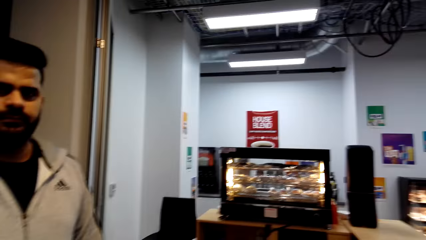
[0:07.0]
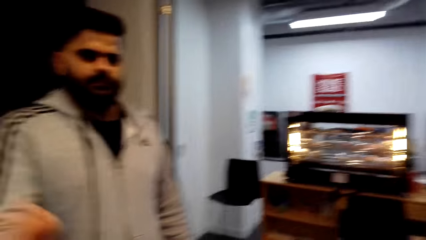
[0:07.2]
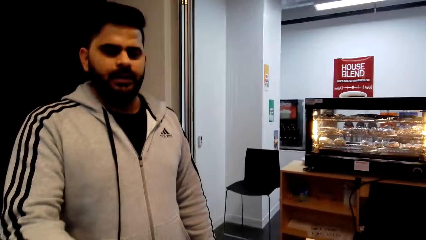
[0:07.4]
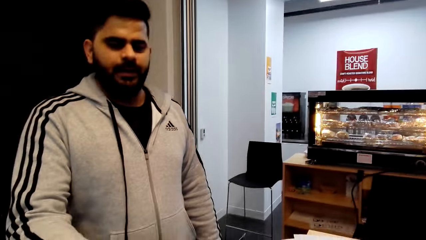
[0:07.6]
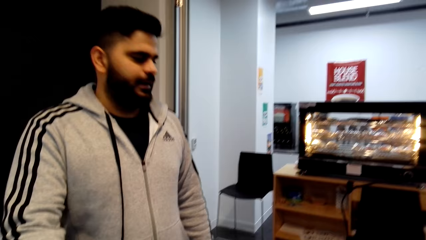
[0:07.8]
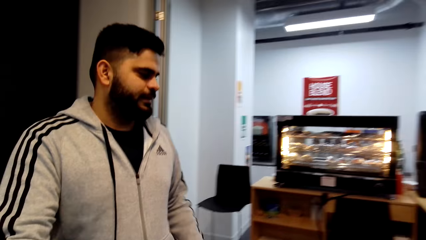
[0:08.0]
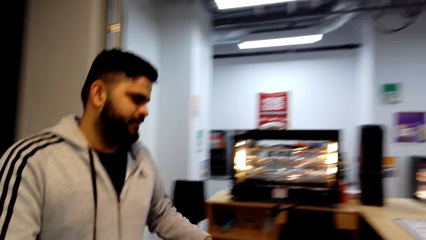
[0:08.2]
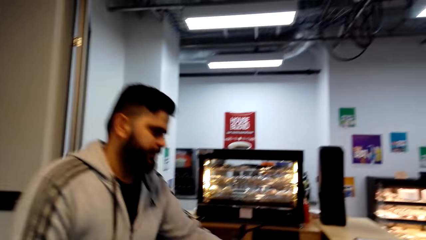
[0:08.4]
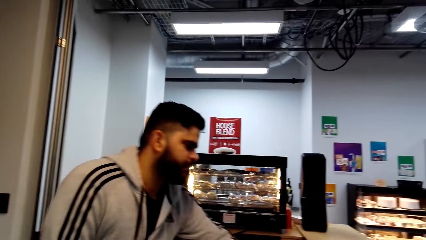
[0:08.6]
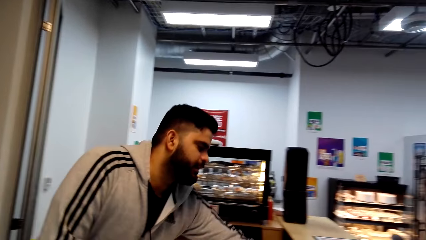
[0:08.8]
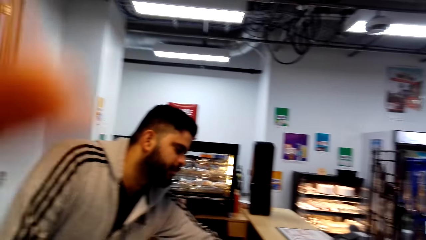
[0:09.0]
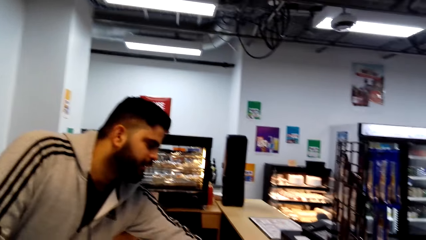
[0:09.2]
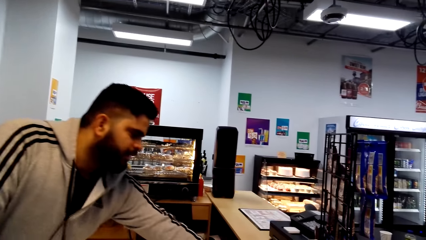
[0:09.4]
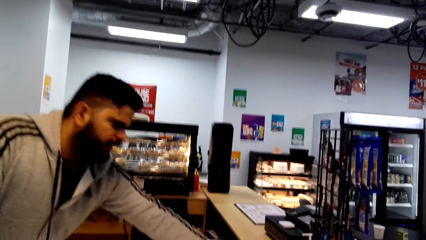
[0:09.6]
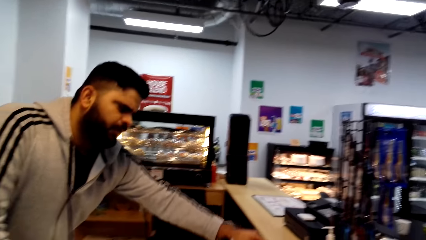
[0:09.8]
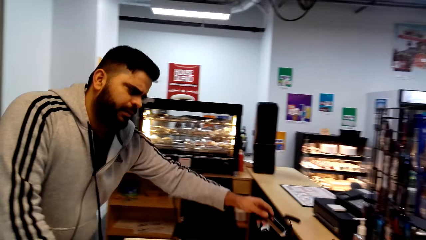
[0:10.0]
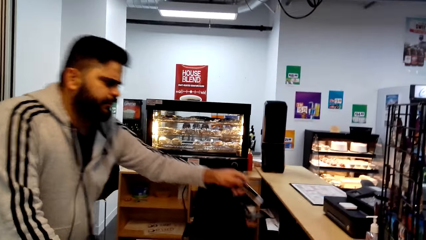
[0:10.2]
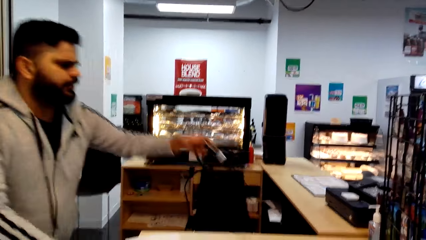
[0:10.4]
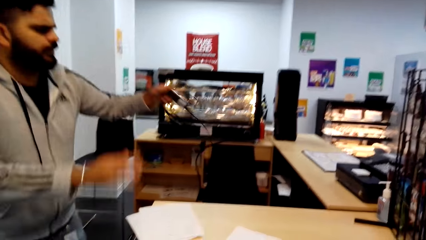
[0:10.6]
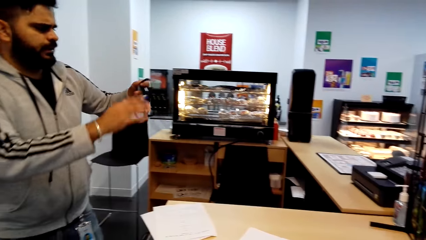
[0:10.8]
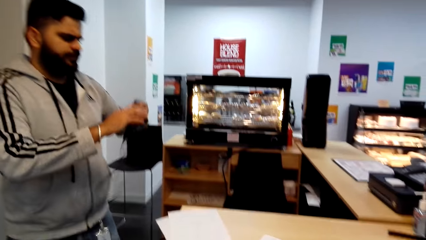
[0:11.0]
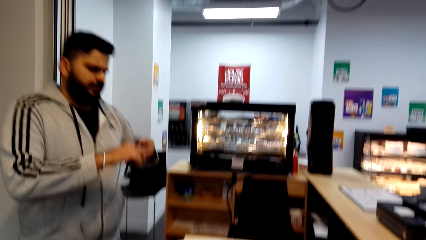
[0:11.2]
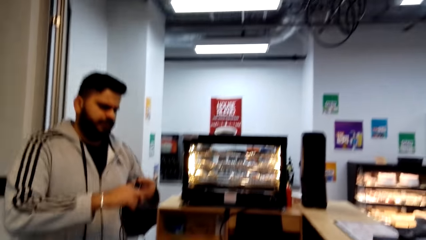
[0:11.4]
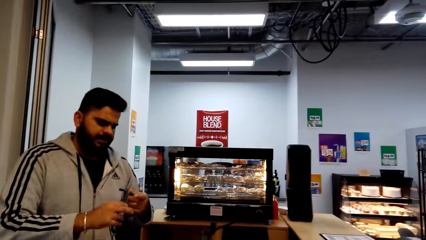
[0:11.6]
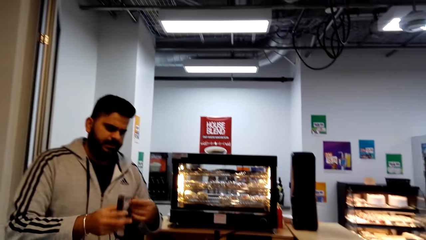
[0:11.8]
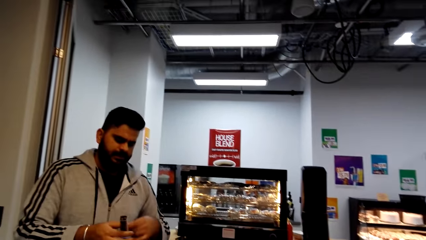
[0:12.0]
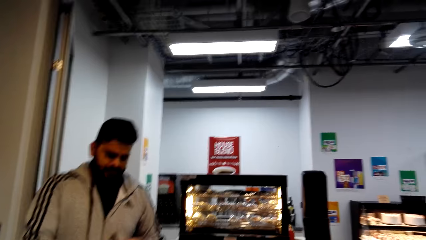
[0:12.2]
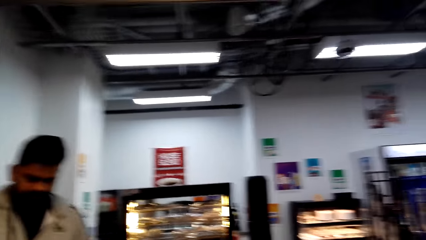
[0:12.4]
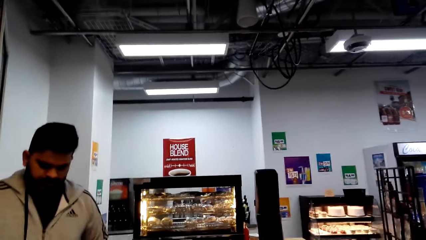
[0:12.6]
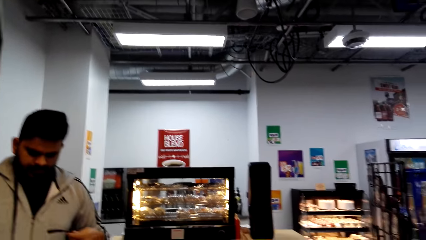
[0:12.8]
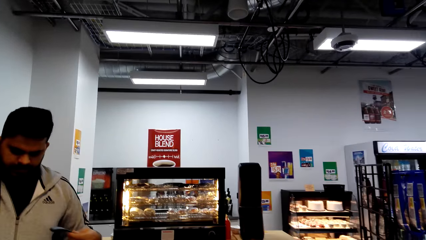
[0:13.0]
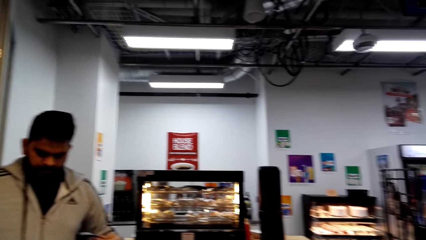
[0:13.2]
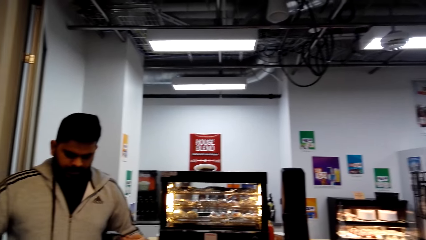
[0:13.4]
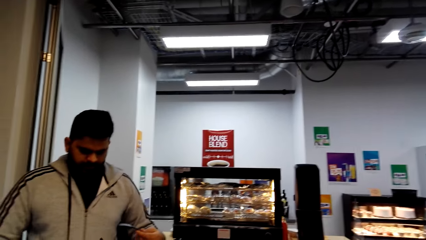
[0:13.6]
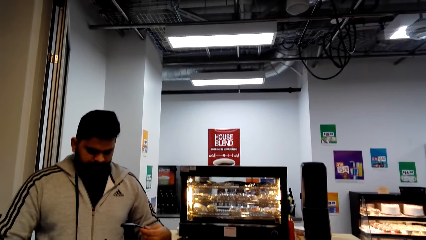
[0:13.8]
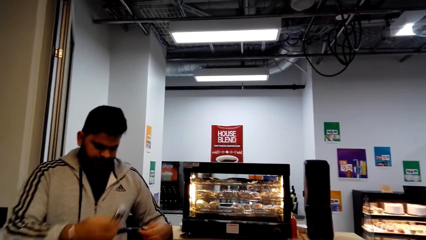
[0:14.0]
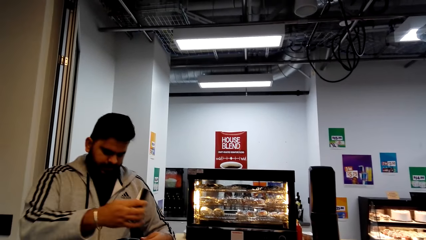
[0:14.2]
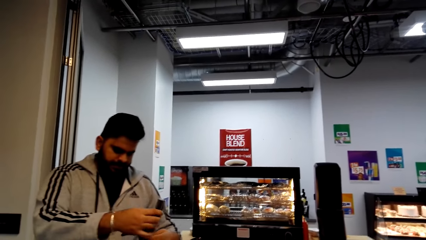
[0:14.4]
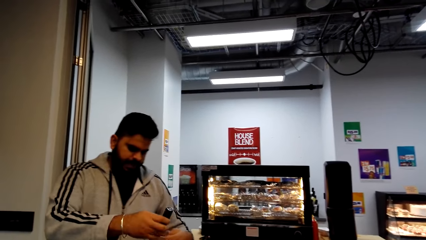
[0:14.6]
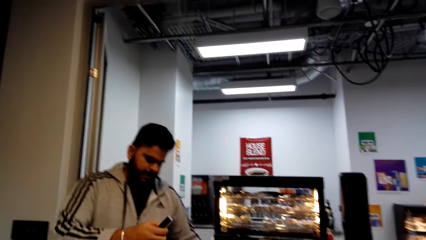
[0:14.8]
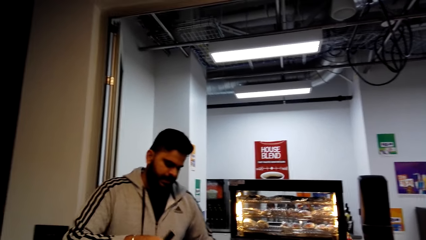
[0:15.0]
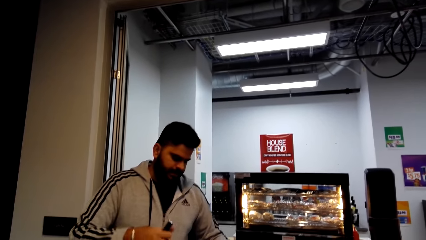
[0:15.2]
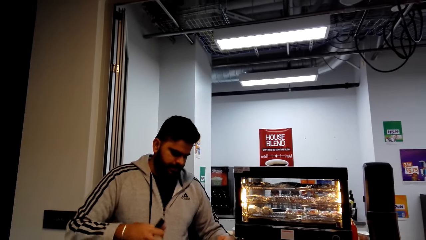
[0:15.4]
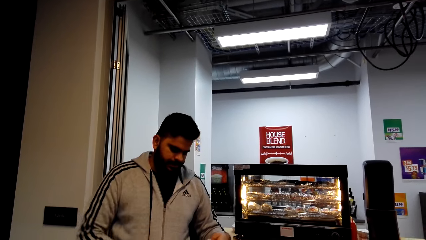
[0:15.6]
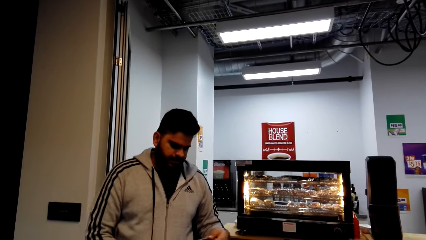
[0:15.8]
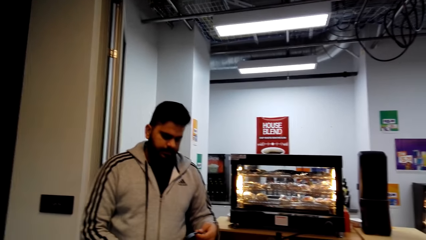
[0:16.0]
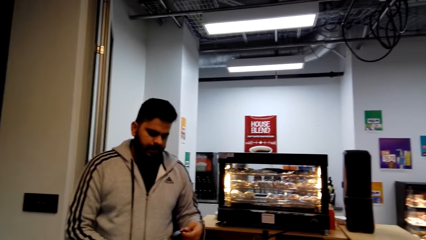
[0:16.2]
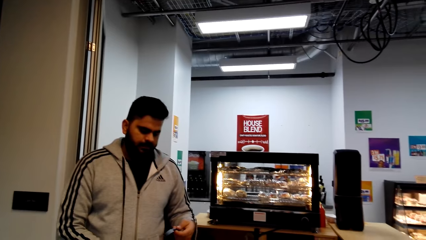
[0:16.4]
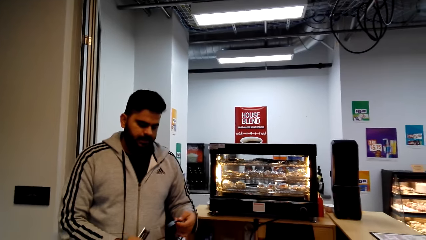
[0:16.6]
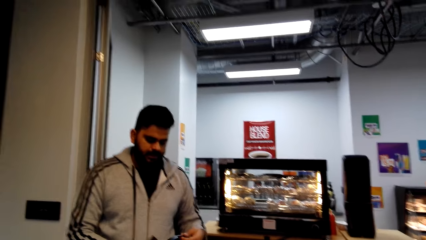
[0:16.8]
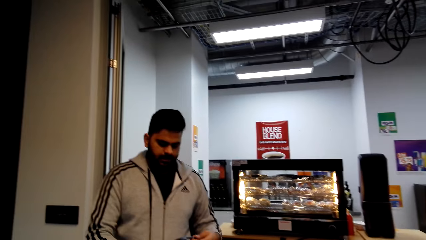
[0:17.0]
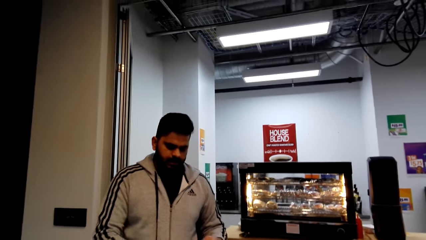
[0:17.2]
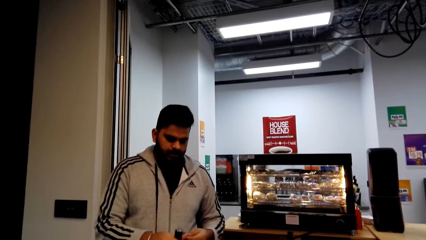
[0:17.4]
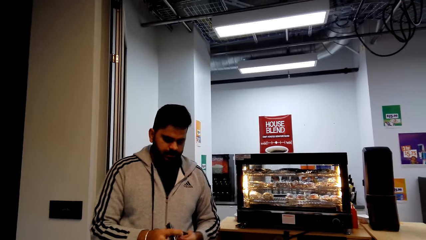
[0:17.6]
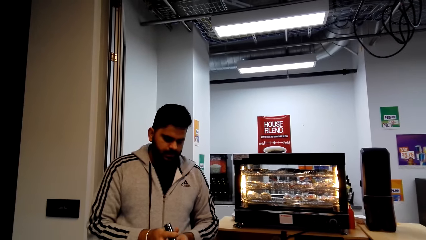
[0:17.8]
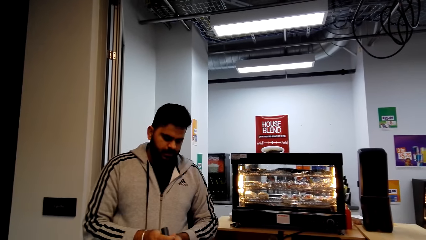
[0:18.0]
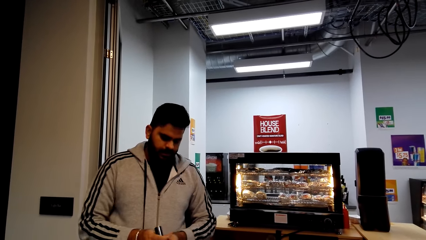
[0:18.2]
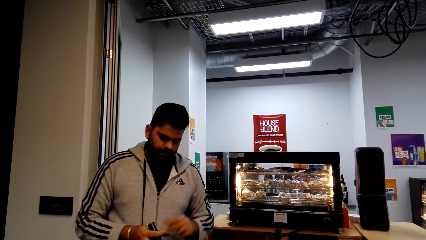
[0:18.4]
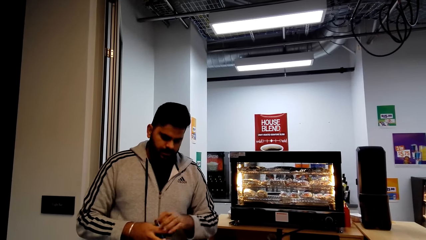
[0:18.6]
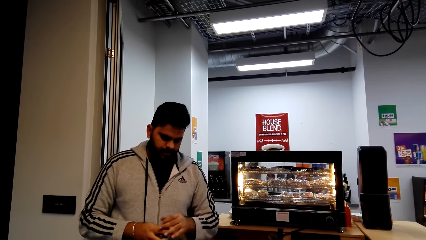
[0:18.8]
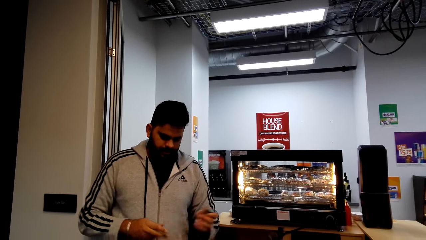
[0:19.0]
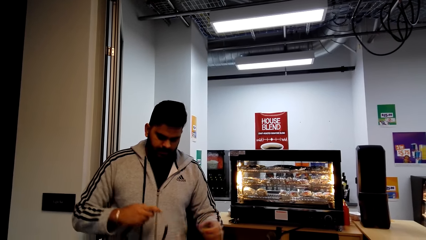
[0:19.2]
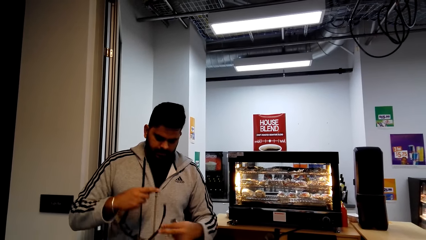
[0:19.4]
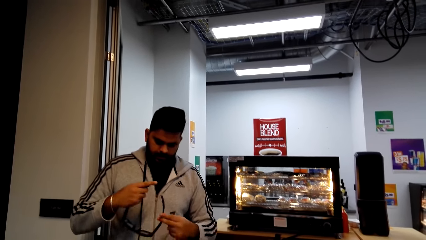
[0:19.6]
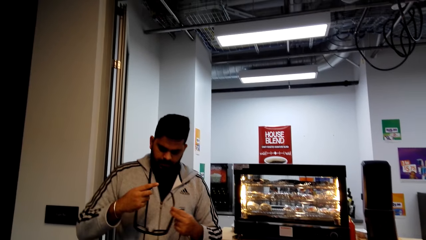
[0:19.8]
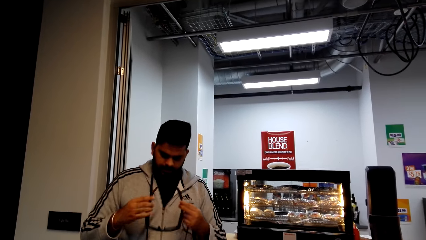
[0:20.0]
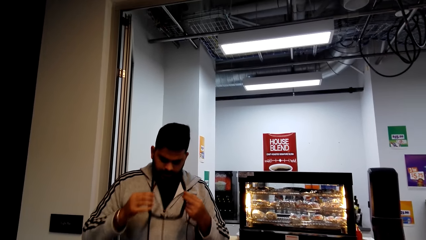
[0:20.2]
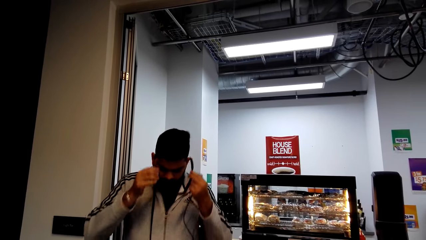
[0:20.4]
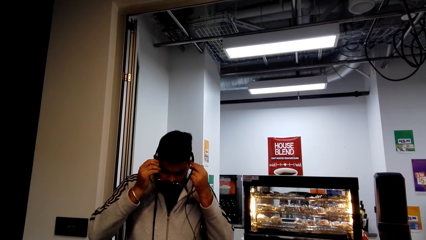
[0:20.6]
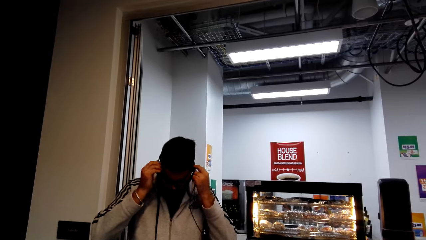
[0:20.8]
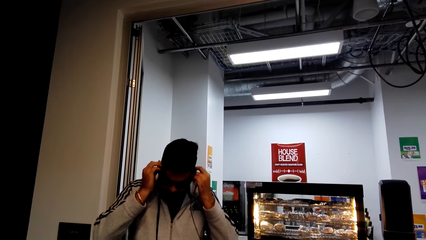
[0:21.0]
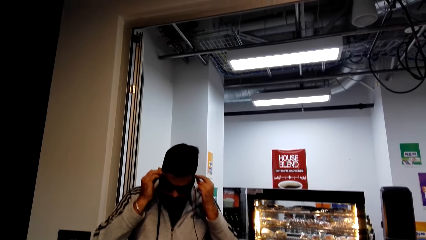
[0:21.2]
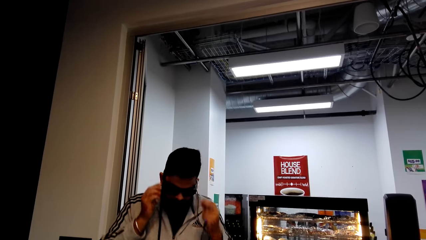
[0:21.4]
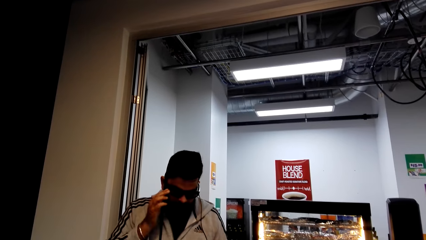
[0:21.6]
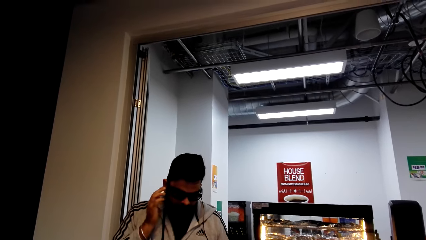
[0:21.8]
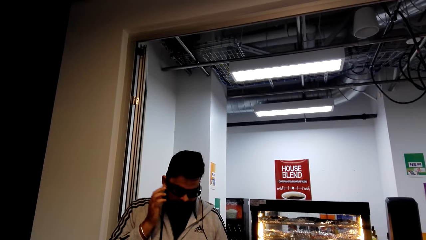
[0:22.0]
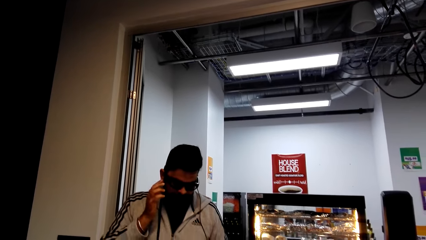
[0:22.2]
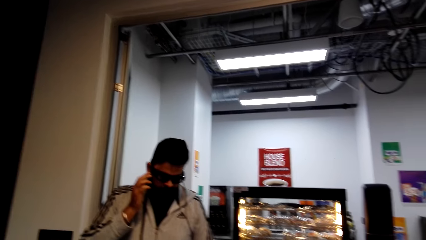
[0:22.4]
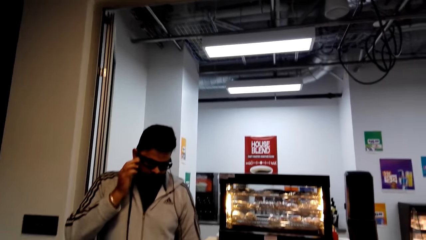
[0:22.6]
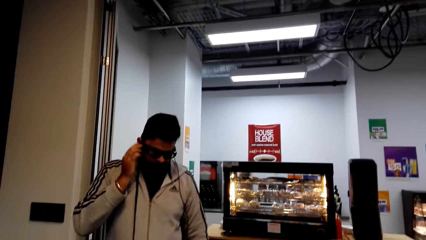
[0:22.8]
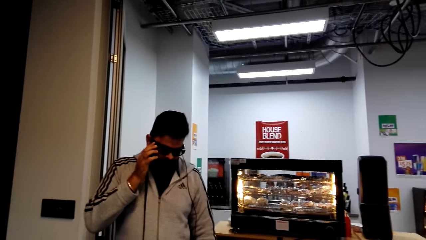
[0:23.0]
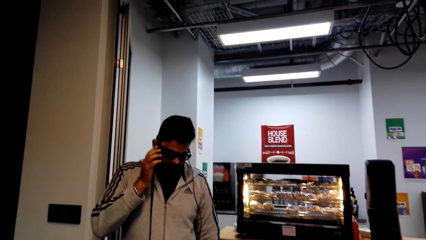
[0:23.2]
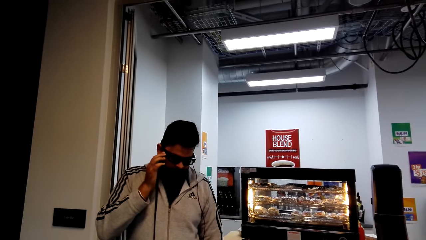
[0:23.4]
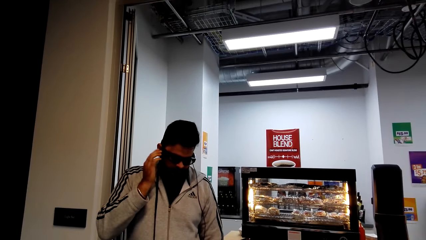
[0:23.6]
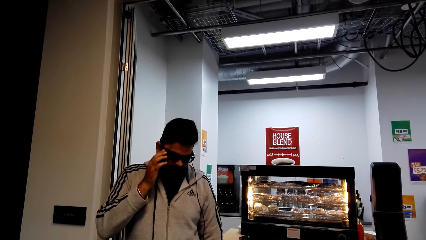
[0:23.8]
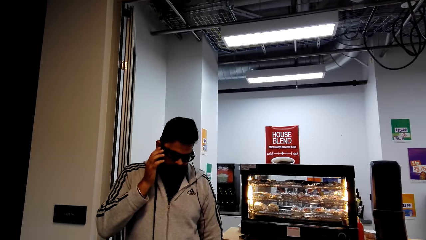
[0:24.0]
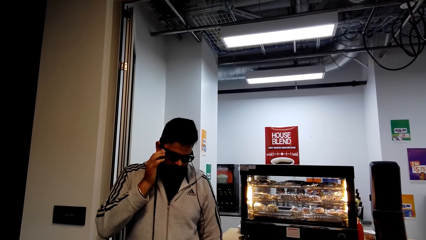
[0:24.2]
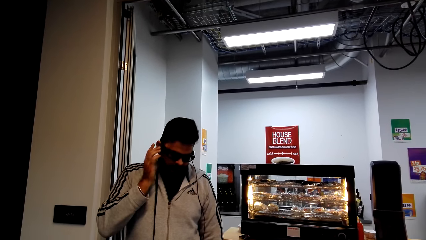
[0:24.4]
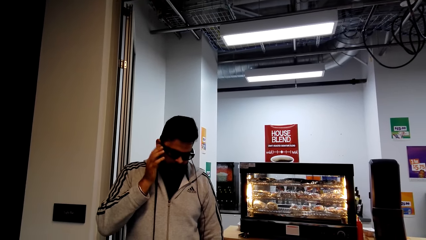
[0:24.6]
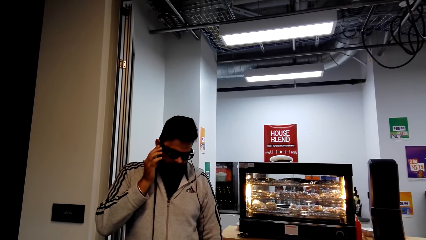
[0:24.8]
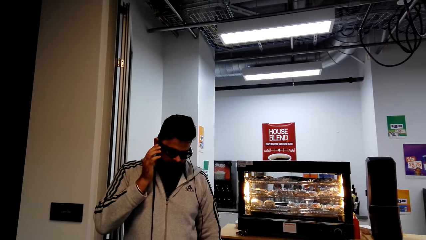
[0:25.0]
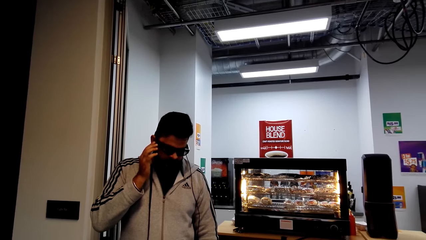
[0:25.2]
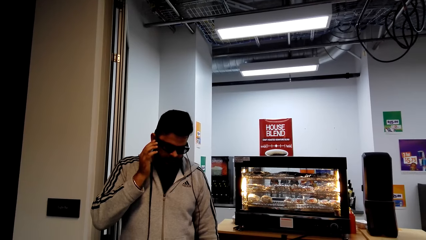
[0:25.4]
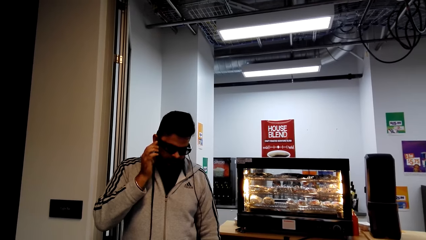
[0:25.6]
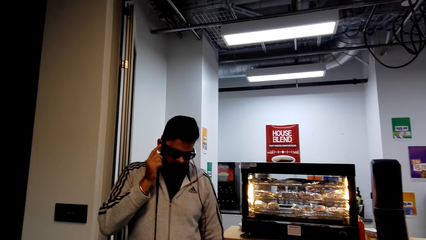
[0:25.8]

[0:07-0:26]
A man interacts with the camera wearer. The man picks up something and aligns cables. The camera wearer looks around a supermarket. The man interacts with the camera wearer. The camera wearer looks around the supermarket. The man wears eye glasses. The camera wearer puts on spectacles. The man touches the eye glasses. The camera wearer looks around the supermarket.
